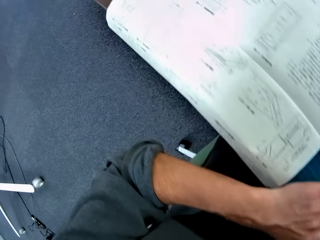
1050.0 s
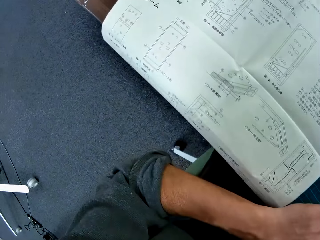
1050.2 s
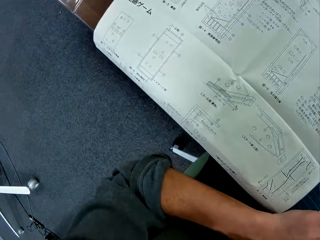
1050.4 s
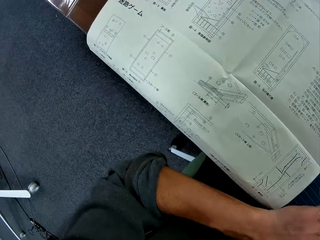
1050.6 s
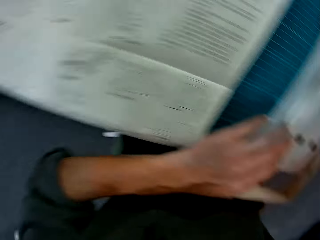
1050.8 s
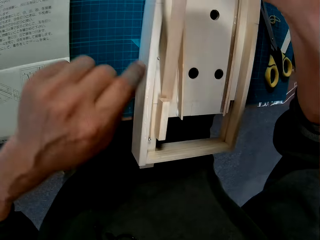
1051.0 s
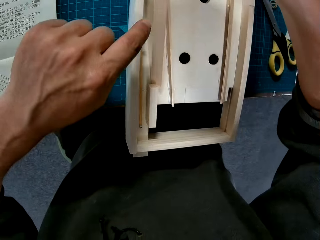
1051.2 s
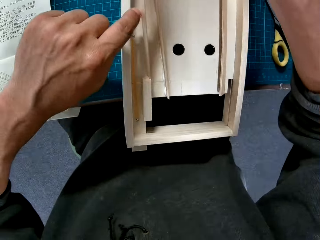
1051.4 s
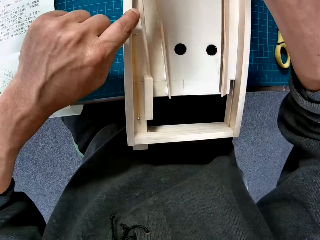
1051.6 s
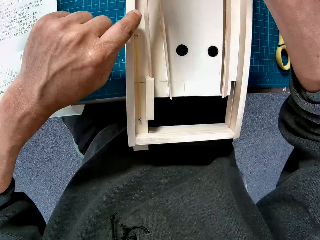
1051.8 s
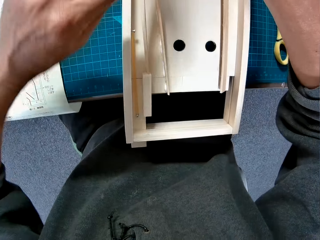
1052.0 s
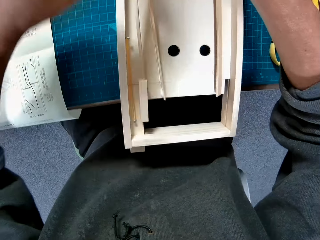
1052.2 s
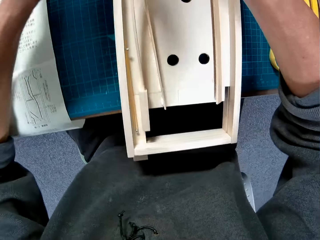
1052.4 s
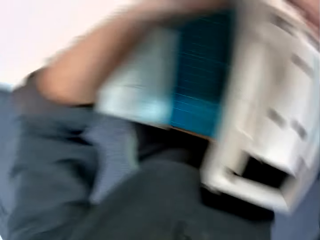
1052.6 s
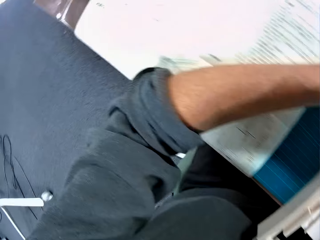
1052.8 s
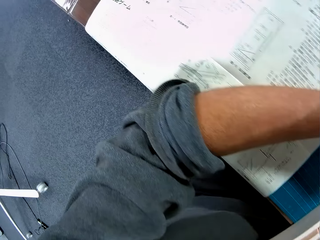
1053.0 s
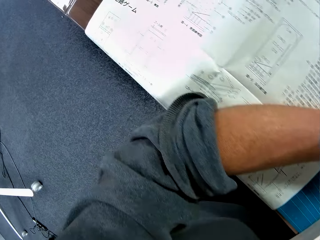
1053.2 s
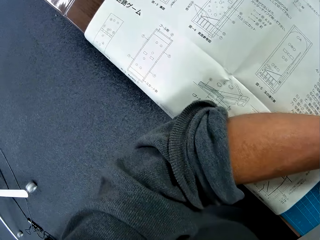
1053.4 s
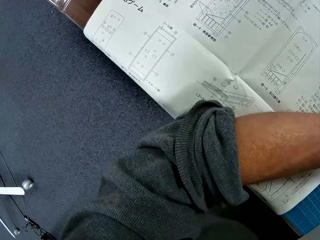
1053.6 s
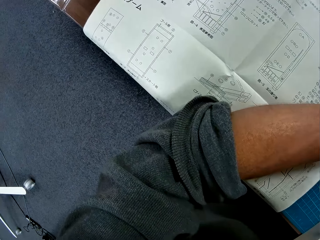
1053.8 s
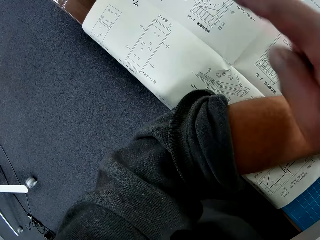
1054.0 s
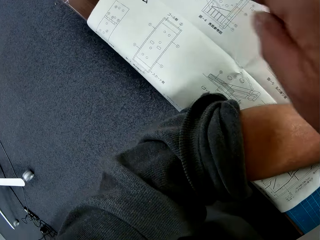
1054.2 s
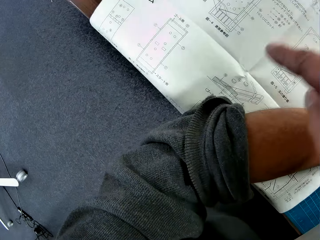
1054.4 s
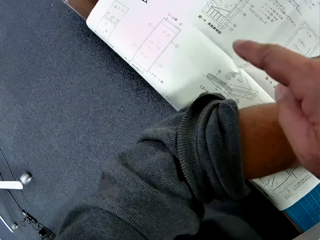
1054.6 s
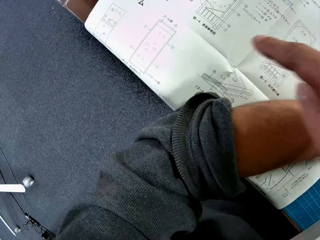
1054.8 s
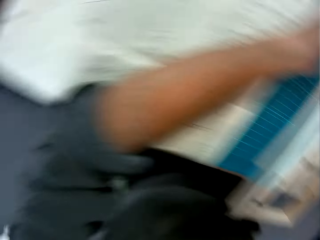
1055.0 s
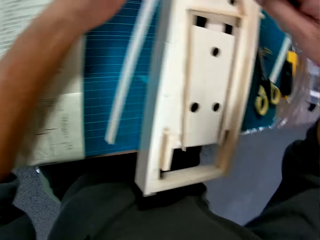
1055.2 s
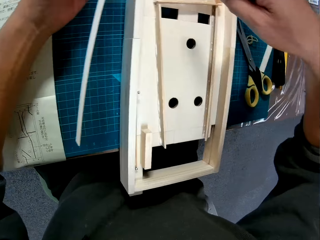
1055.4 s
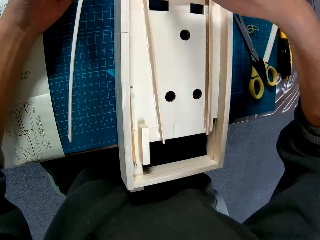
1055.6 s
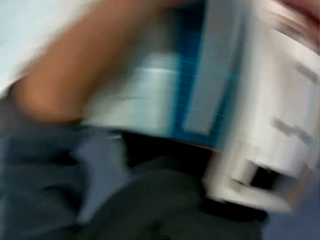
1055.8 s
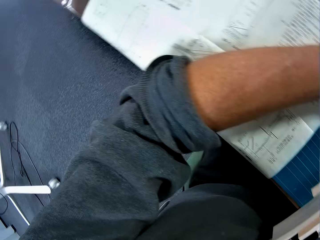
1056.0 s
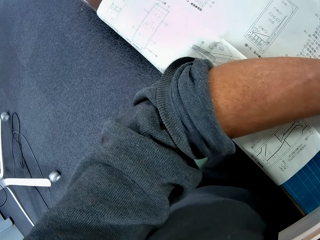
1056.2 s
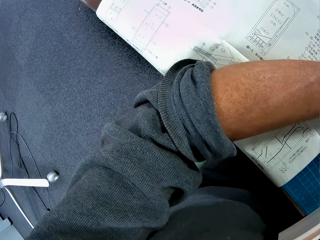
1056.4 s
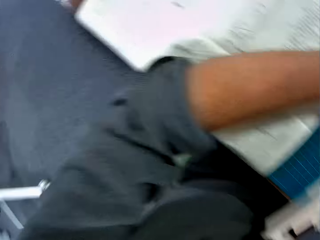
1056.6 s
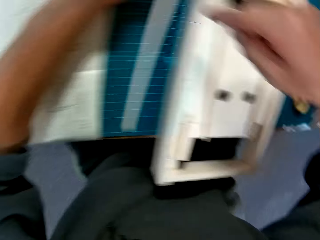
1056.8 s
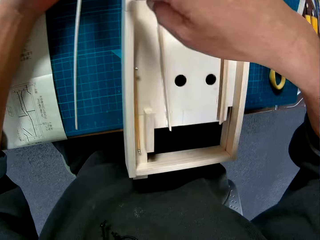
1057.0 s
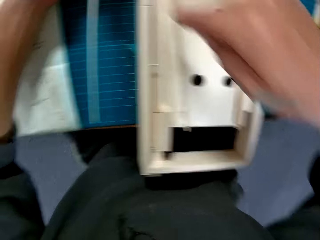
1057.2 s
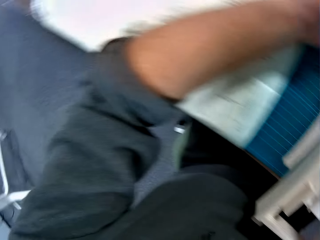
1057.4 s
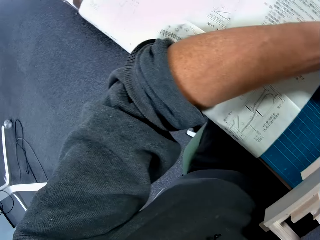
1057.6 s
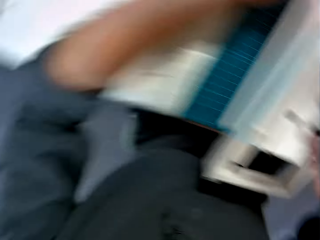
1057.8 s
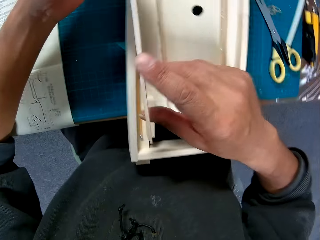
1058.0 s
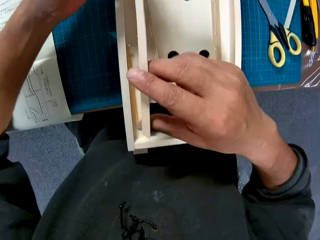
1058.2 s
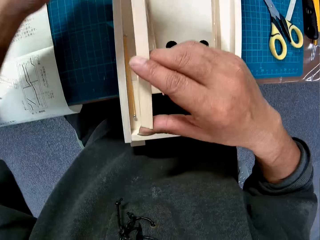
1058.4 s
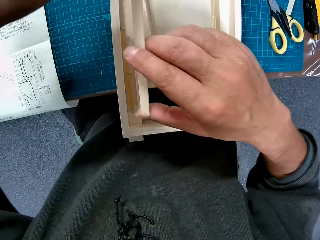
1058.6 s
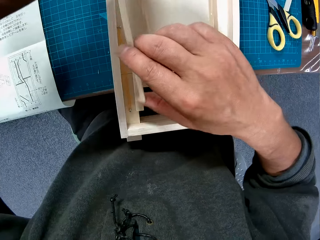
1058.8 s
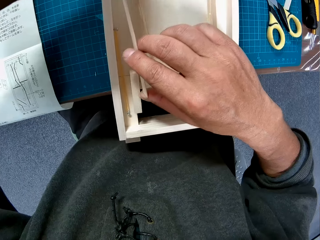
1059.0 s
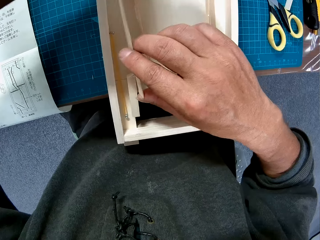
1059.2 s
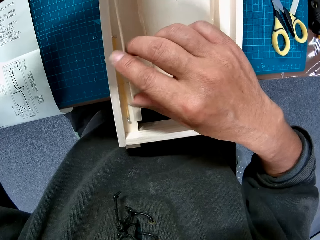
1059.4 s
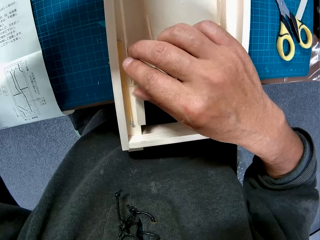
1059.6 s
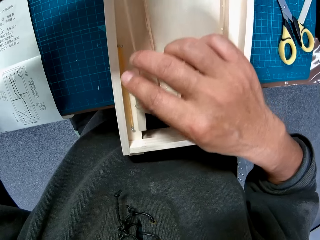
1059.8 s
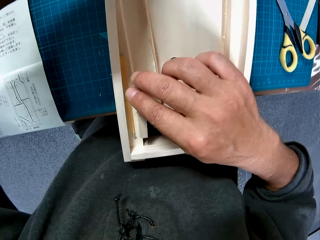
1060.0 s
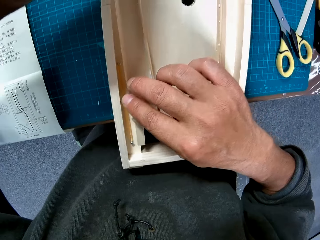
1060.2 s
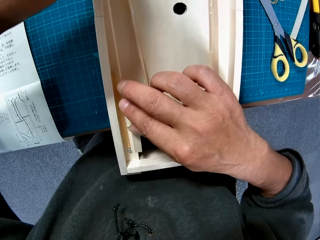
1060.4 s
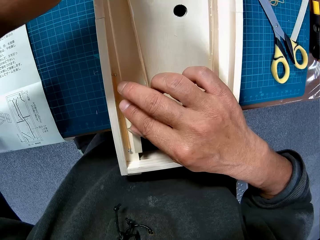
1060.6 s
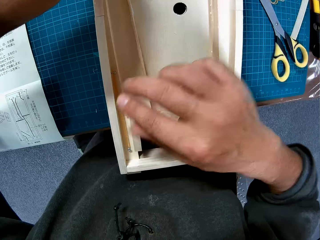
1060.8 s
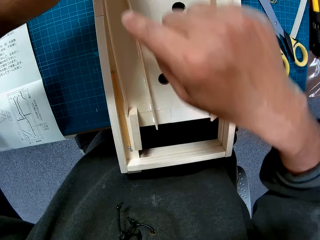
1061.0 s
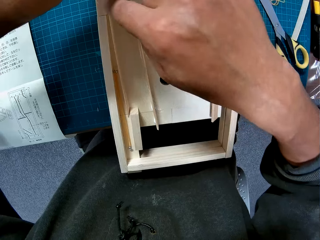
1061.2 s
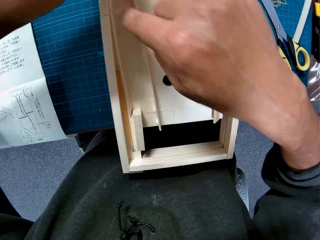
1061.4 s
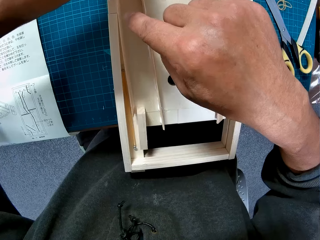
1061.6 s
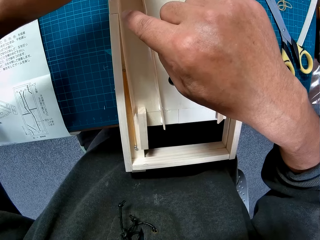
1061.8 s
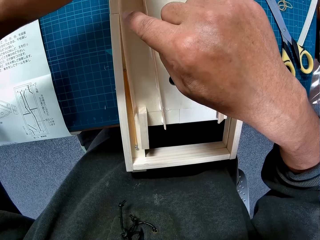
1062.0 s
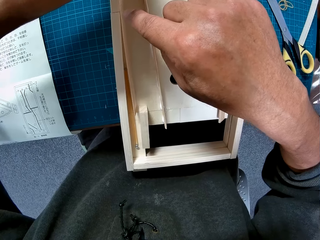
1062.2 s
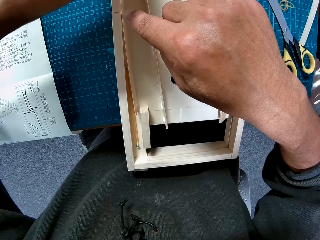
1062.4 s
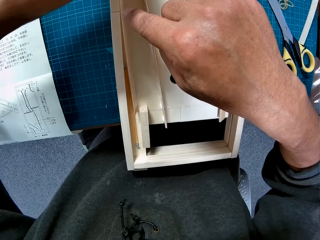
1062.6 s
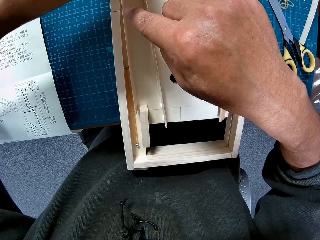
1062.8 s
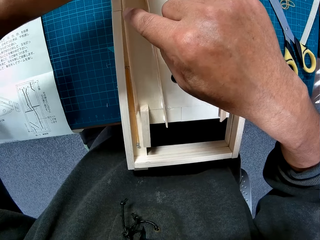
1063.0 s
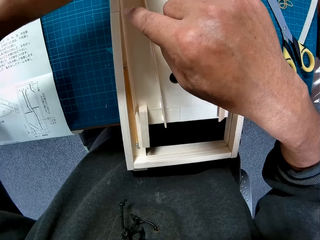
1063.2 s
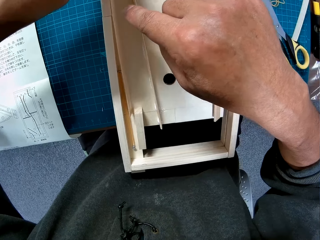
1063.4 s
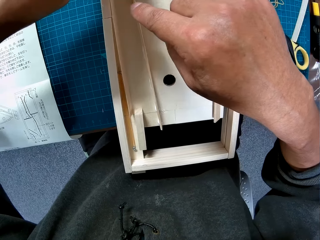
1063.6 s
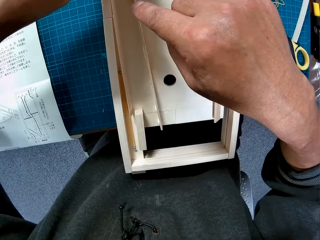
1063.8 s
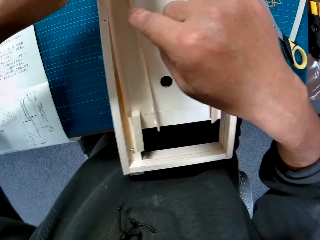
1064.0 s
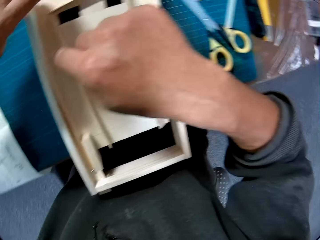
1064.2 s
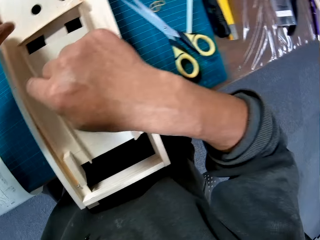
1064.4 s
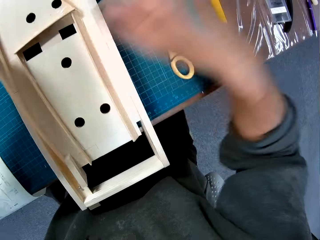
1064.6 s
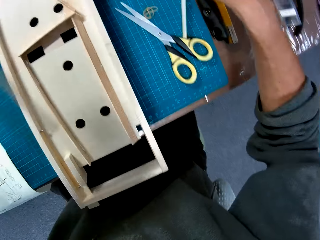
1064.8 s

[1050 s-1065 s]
The camera wearer looks at the manual on the table. He points at the mechanical model with his left index finger. He looks at the manual on the table. He points at the manual with his right index finger. He moves his hands. He places the third piece on the mechanical model. He points at the mechanical model with his right index finger.

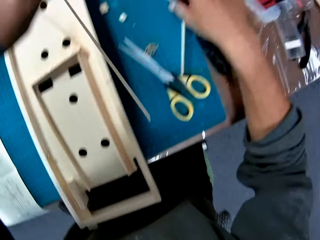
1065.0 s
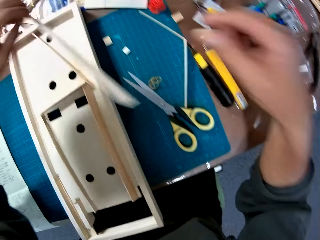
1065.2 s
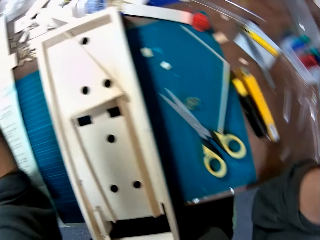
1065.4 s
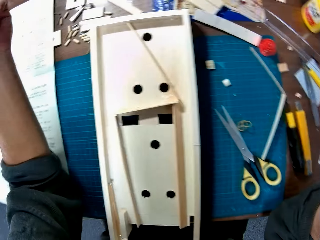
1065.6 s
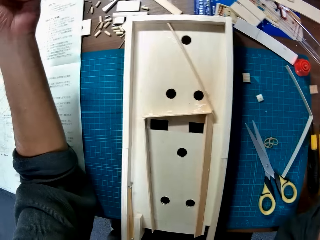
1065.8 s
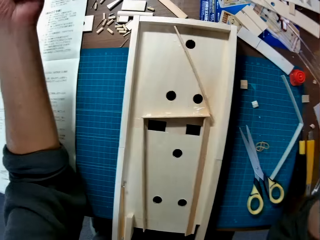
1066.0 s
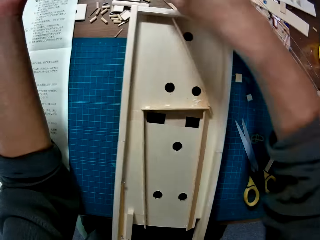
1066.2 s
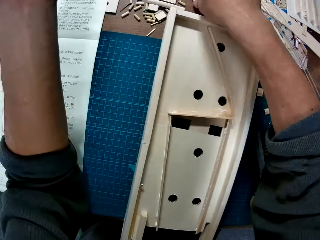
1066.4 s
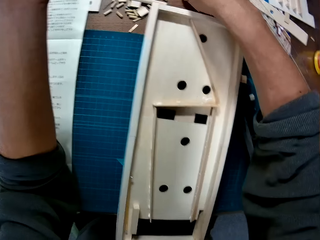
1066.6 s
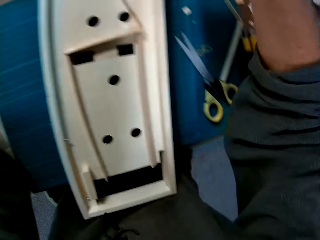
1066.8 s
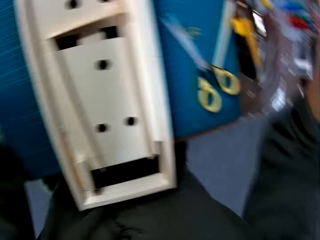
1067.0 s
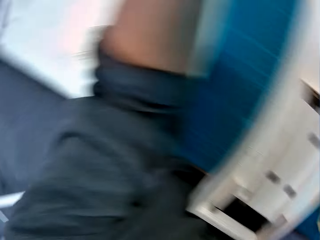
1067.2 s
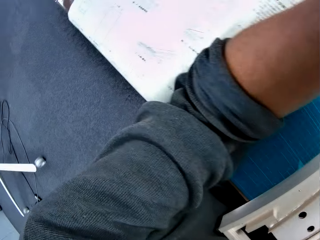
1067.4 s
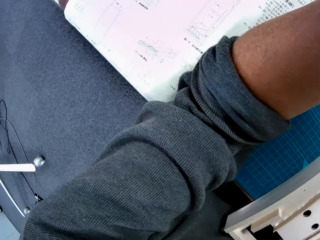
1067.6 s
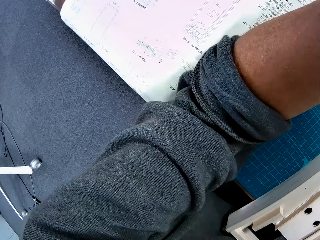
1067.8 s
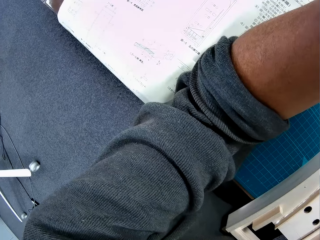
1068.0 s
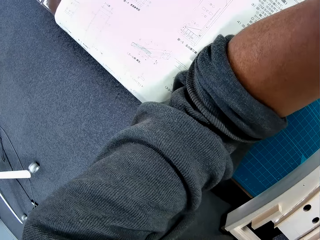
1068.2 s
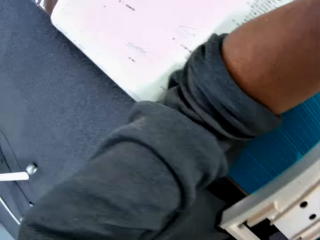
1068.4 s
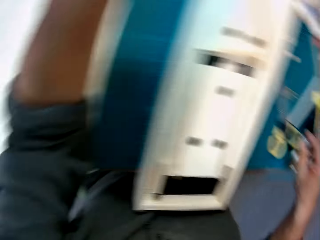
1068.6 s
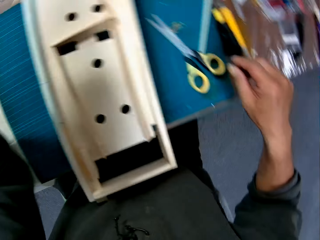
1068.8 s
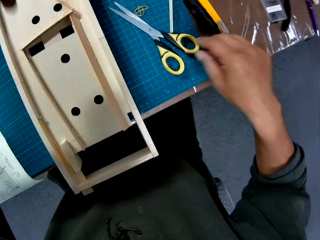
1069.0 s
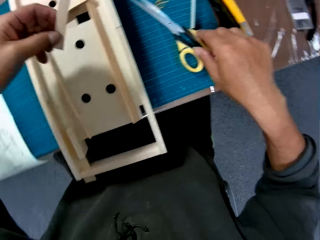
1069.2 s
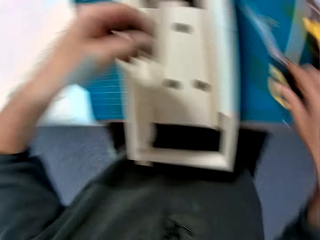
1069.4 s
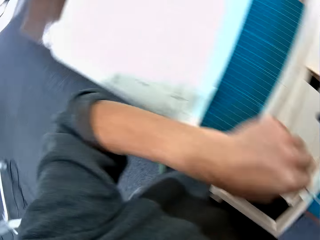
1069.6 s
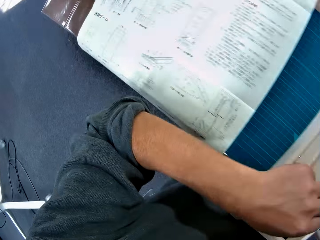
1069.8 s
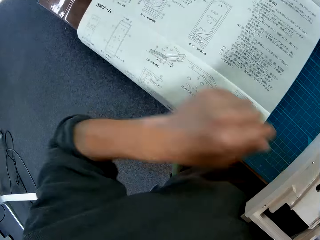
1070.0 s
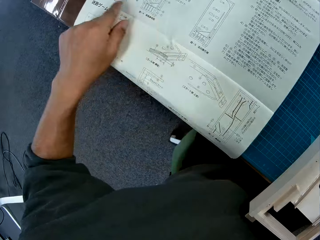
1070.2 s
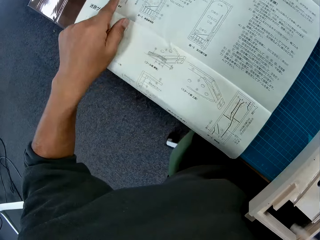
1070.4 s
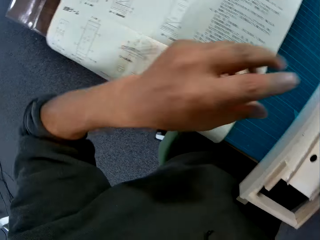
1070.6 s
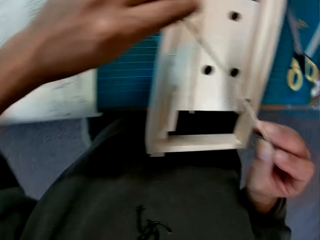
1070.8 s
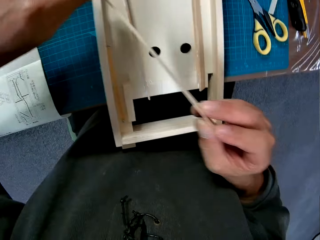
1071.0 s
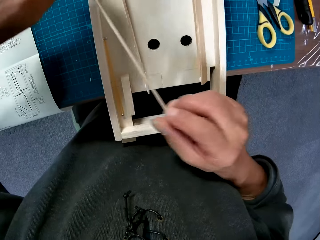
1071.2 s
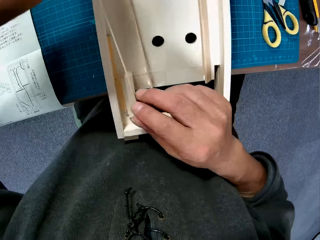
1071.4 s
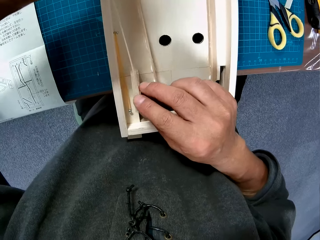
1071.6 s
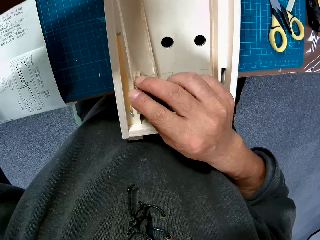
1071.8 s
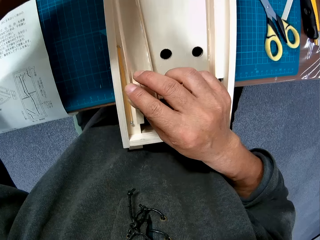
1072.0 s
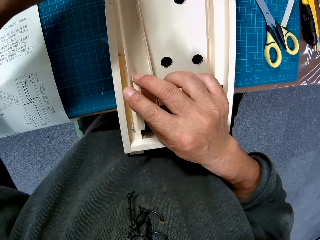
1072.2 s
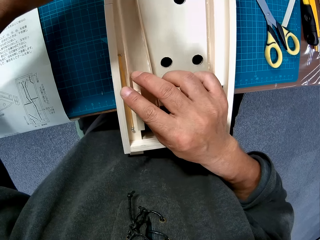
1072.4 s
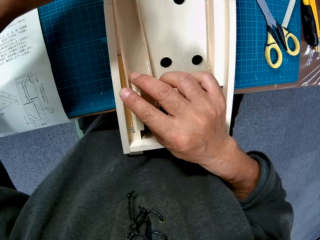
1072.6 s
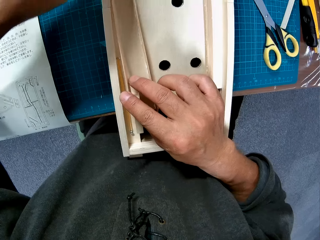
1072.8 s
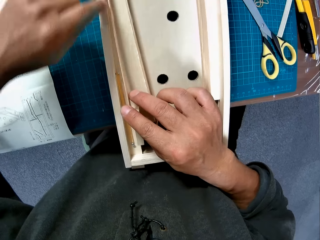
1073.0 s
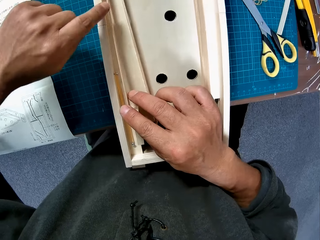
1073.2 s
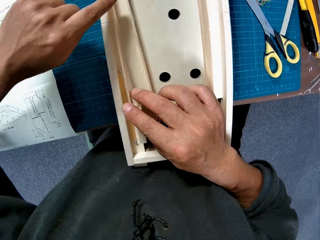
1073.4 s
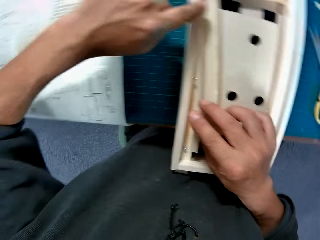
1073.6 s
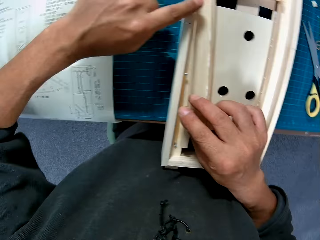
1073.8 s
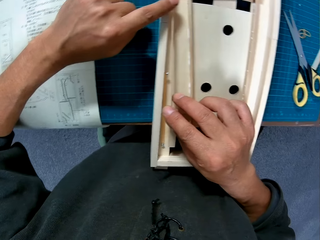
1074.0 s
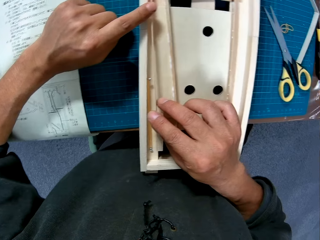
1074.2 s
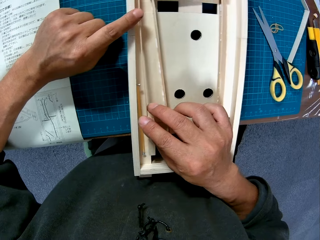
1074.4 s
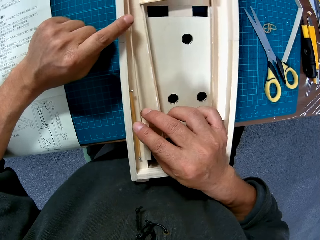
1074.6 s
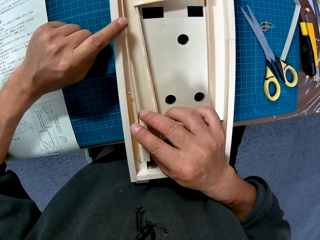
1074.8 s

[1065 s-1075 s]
The camera wearer stretches his right hand across the table. He unhands the foldable ruler. He looks at the manual on the table. He touches the scissors on the table. He picks up the foldable ruler. He looks at the manual on the table and points at the manual with his left index finger. He places the third piece on the mechanical model.
